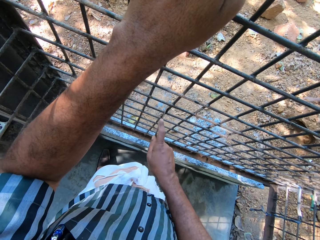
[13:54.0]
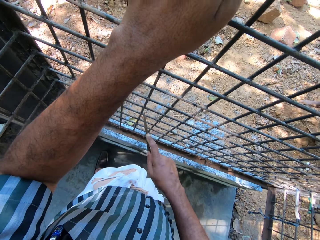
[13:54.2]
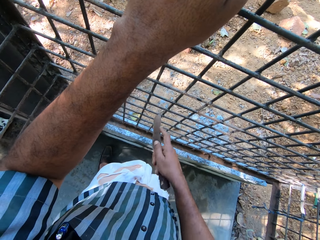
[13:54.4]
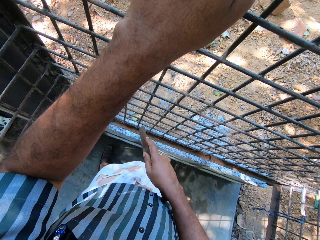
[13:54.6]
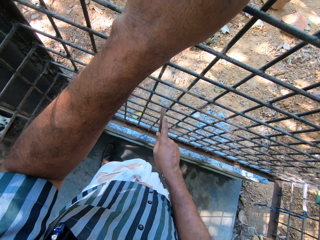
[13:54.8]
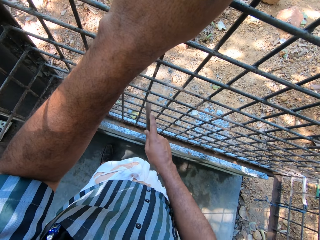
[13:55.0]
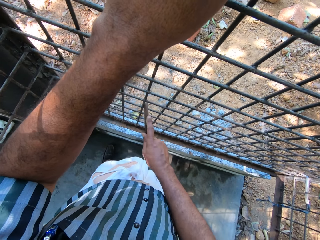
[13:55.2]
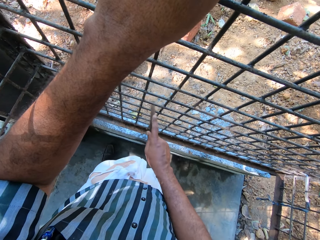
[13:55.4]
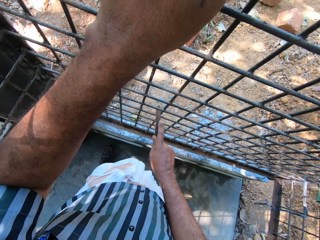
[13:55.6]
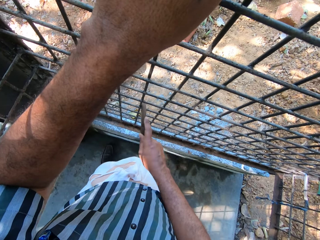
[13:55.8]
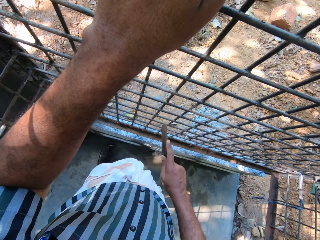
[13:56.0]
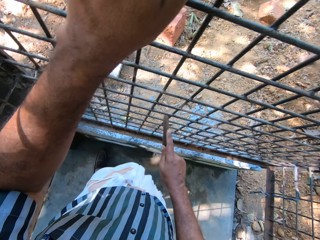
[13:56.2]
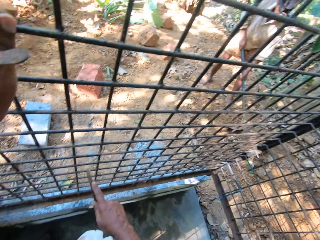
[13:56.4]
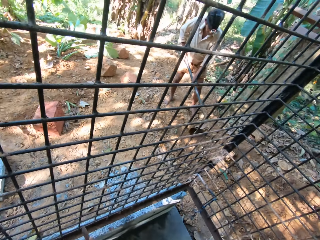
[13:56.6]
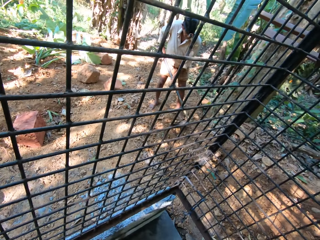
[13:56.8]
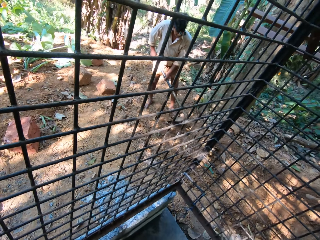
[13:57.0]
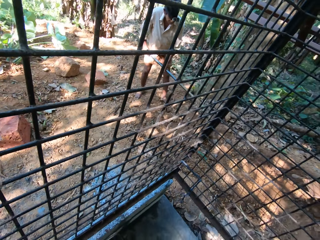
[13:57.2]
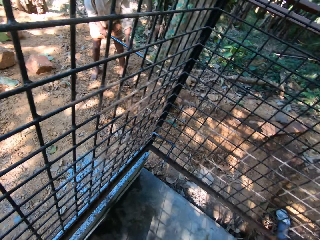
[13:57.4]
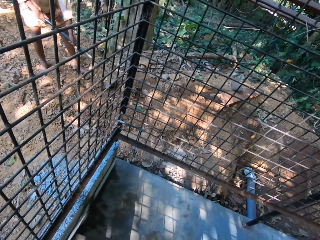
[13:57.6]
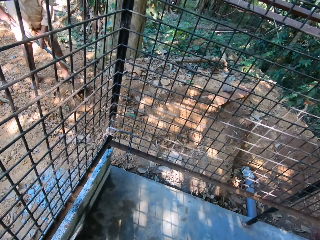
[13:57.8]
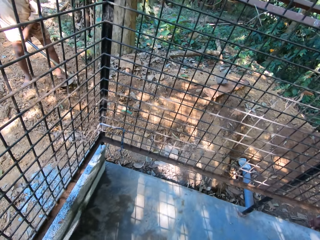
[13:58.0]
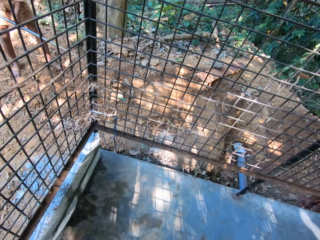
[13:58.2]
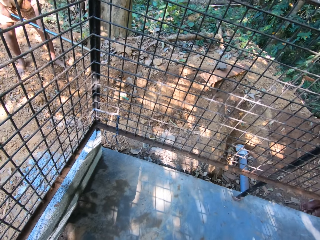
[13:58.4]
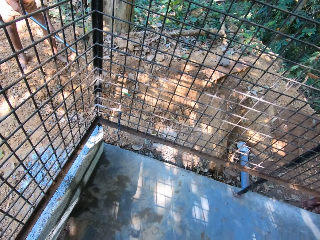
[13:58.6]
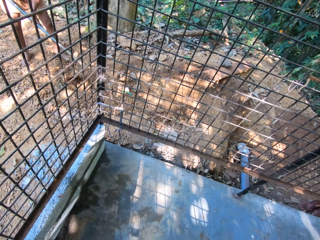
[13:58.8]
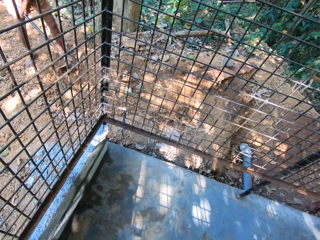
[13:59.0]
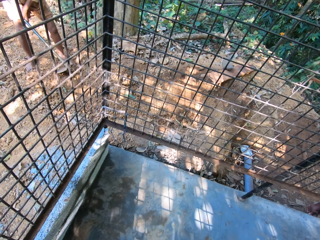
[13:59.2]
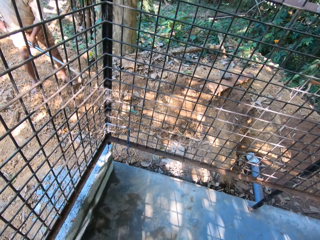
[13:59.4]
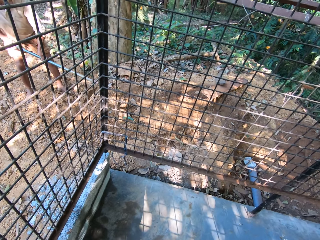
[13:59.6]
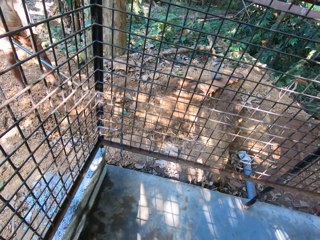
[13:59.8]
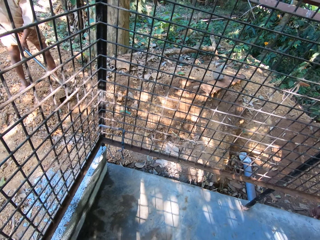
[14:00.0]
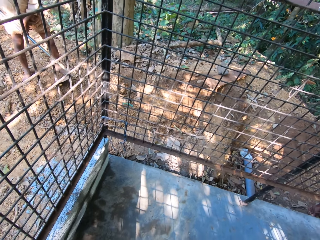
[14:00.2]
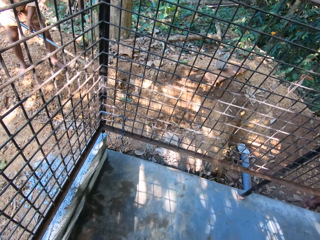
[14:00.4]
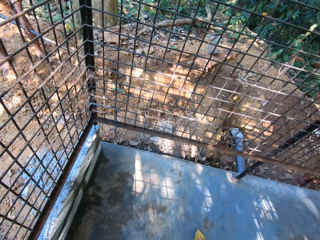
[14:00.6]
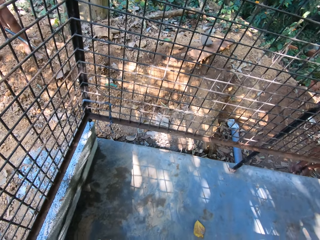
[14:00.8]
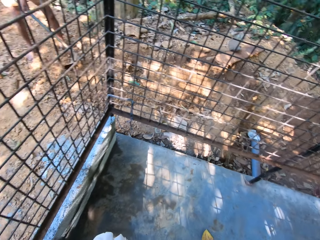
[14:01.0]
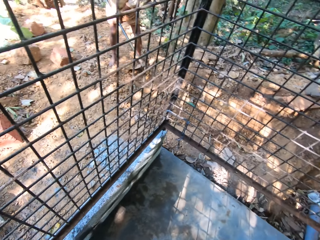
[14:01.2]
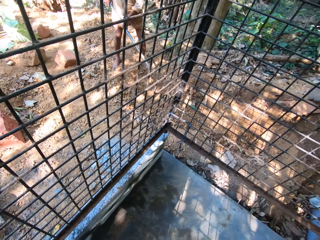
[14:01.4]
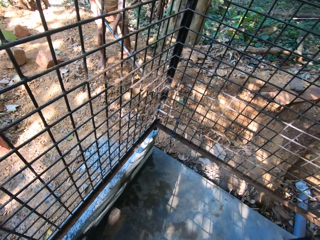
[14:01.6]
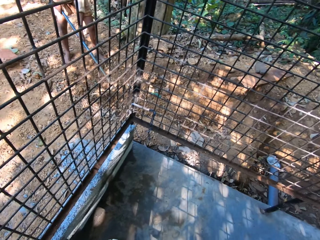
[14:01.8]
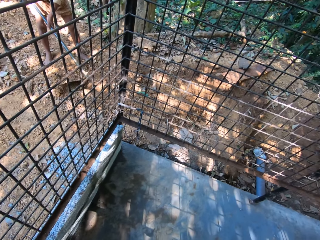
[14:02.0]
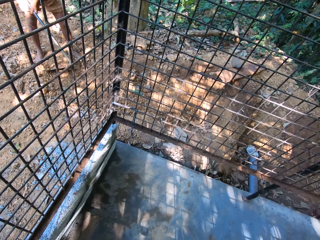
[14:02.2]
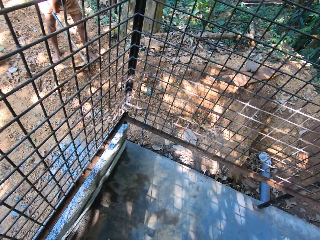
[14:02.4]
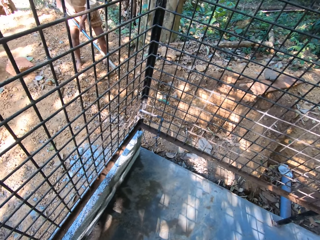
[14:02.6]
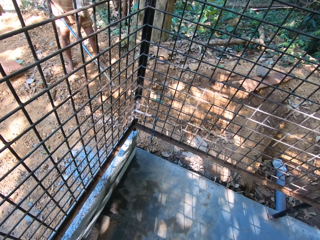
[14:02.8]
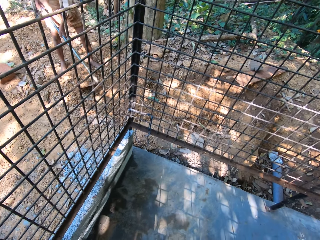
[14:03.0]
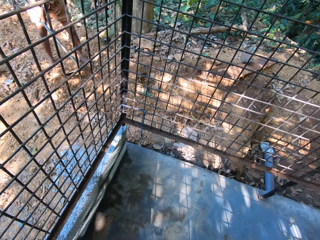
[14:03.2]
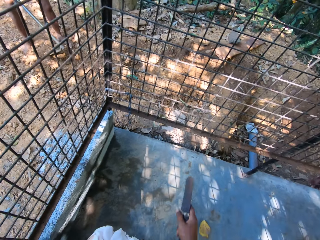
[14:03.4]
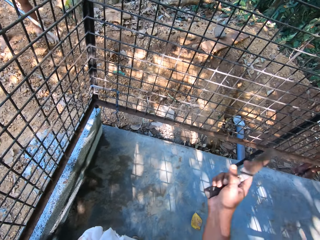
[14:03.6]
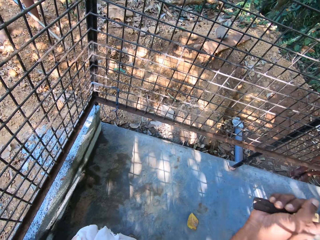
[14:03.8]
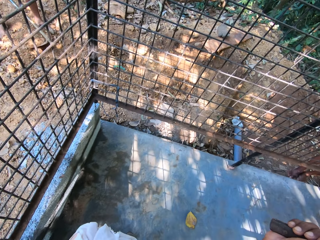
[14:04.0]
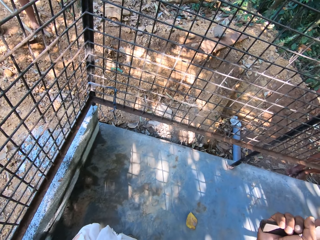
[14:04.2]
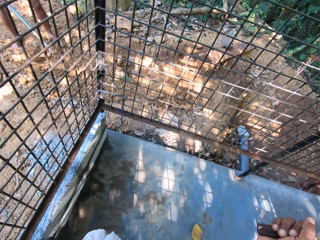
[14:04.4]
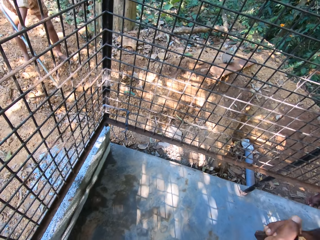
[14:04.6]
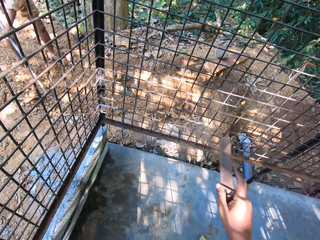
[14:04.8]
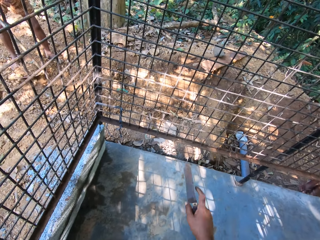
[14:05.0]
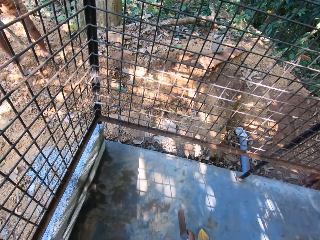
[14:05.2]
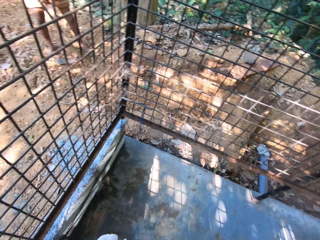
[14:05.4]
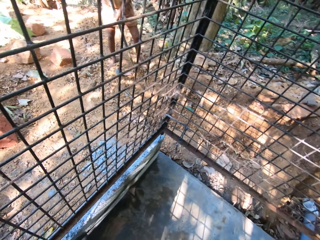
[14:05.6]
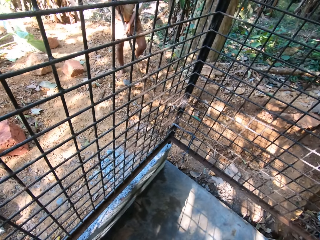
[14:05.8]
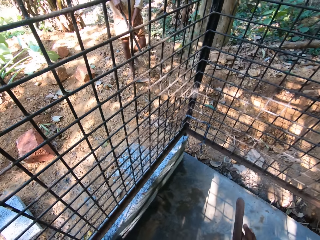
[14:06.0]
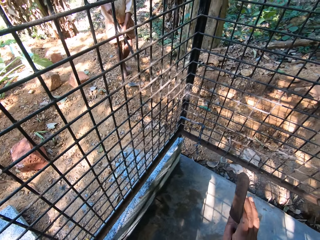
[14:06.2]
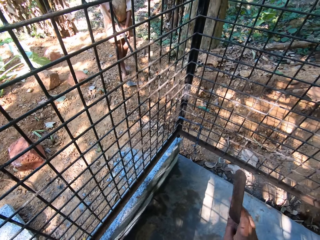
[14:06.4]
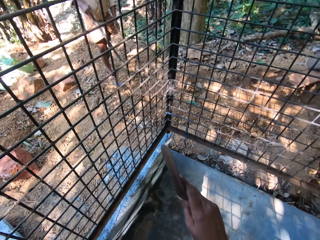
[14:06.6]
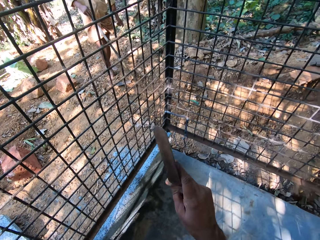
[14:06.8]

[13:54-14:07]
The camera wearer converses with the man. The man digs. The camera wearer holds the knife in his right hand. The man moves his hand.

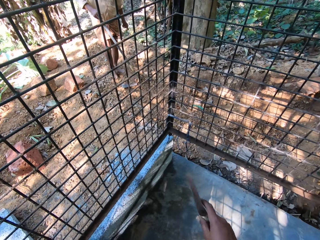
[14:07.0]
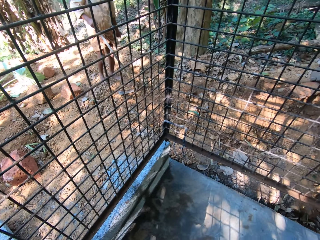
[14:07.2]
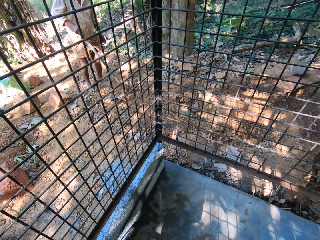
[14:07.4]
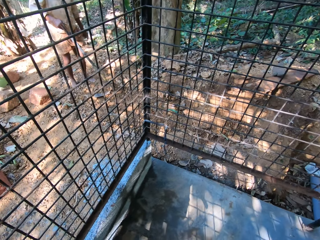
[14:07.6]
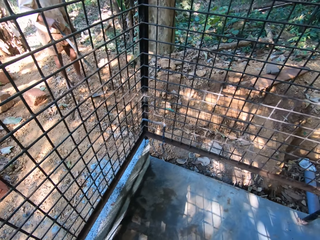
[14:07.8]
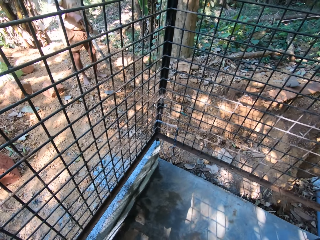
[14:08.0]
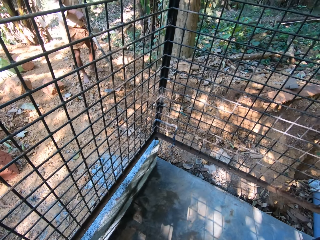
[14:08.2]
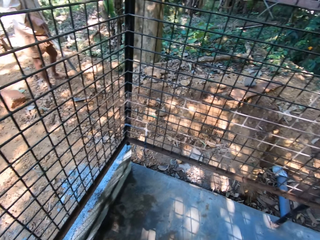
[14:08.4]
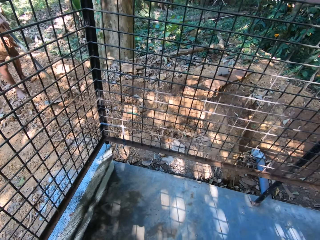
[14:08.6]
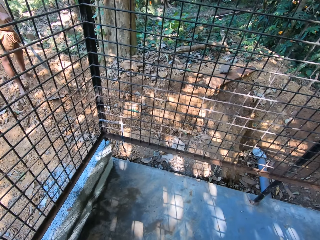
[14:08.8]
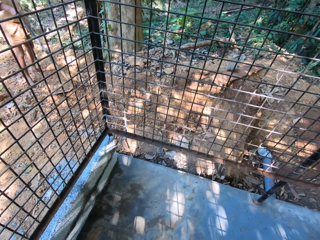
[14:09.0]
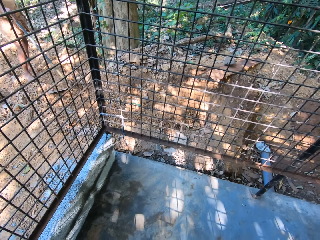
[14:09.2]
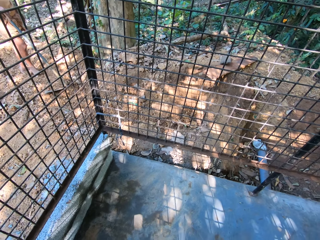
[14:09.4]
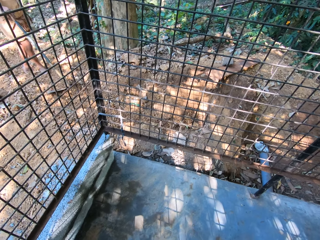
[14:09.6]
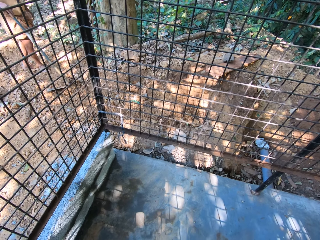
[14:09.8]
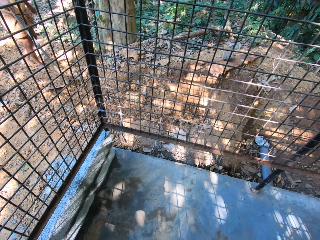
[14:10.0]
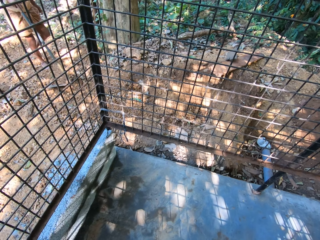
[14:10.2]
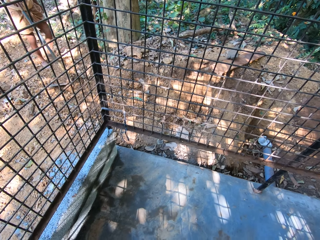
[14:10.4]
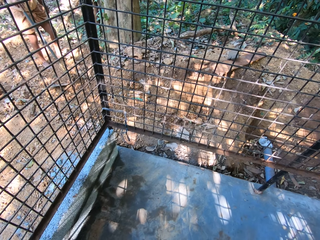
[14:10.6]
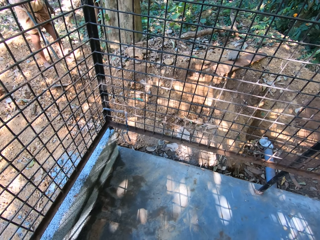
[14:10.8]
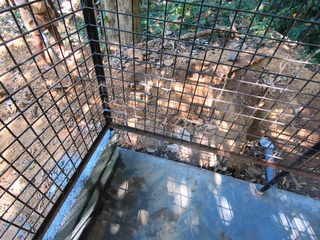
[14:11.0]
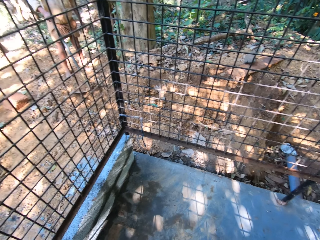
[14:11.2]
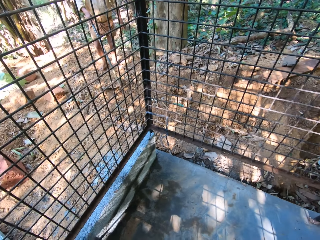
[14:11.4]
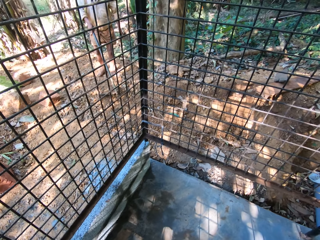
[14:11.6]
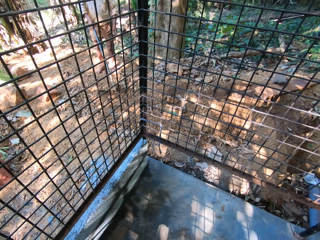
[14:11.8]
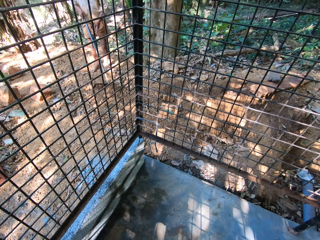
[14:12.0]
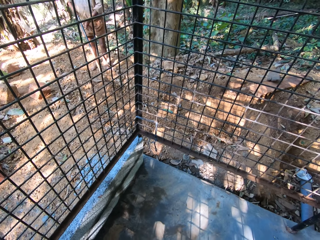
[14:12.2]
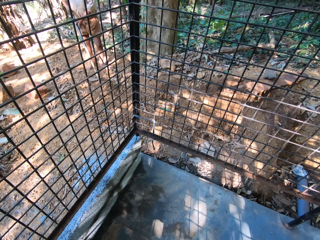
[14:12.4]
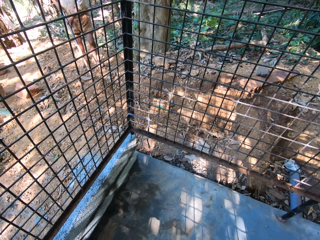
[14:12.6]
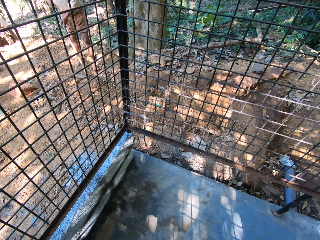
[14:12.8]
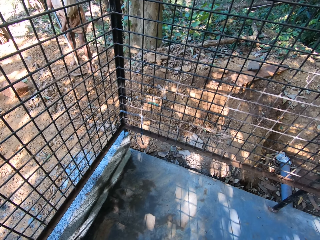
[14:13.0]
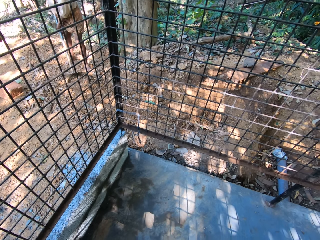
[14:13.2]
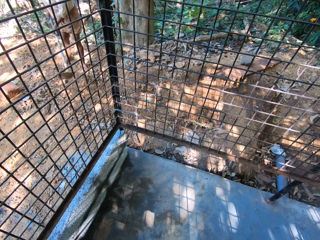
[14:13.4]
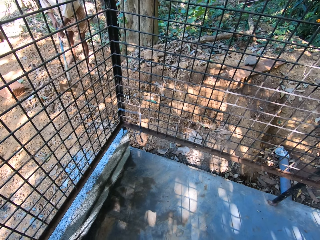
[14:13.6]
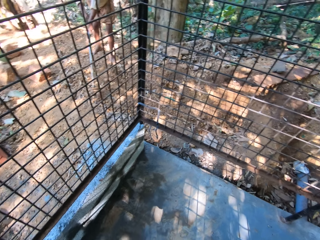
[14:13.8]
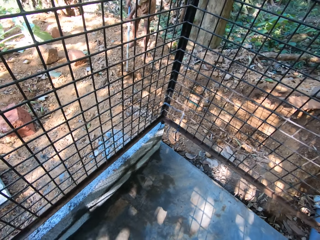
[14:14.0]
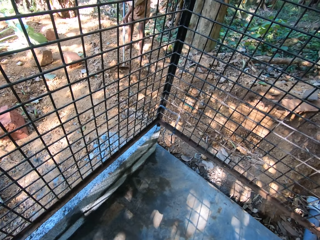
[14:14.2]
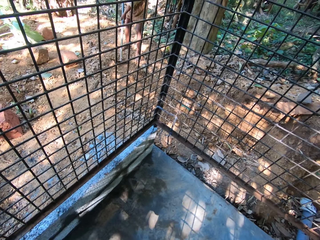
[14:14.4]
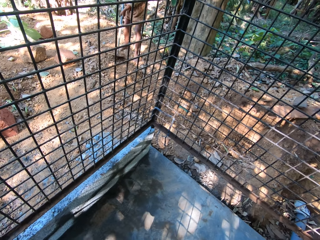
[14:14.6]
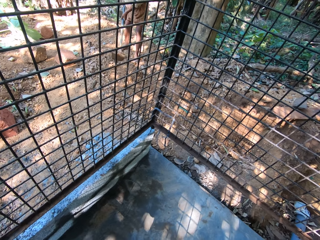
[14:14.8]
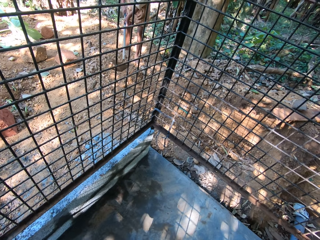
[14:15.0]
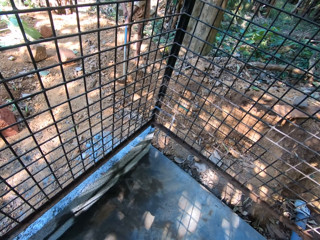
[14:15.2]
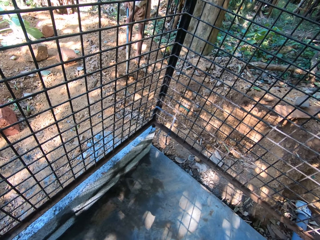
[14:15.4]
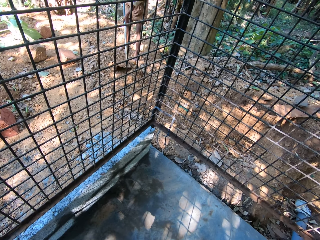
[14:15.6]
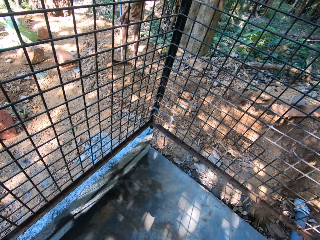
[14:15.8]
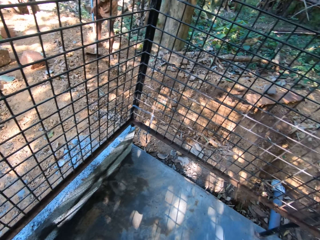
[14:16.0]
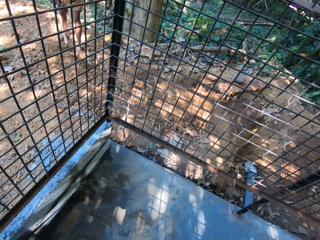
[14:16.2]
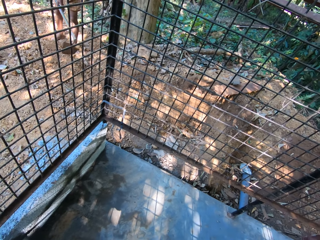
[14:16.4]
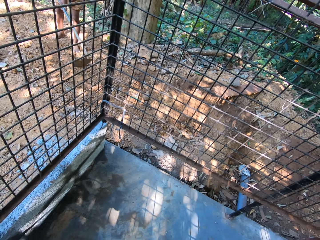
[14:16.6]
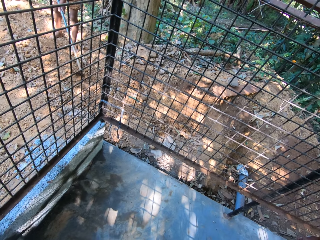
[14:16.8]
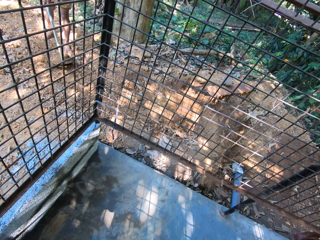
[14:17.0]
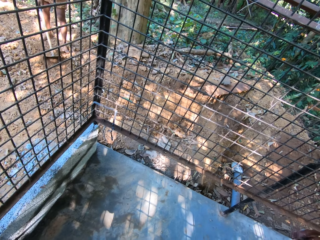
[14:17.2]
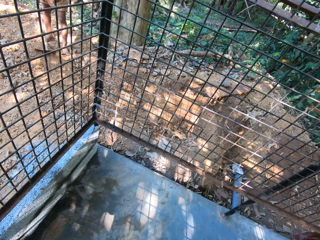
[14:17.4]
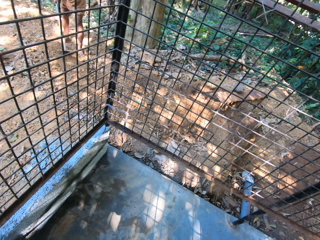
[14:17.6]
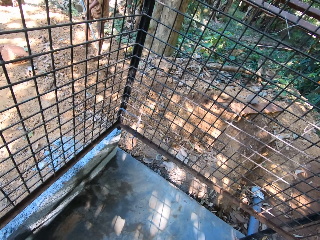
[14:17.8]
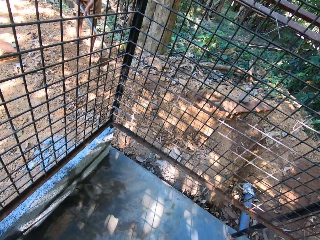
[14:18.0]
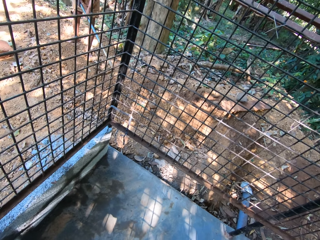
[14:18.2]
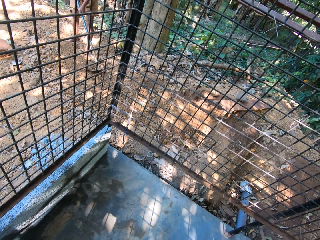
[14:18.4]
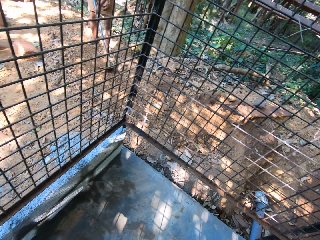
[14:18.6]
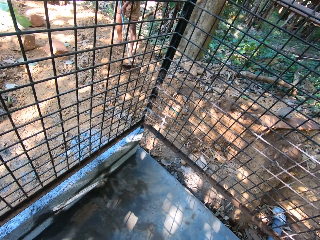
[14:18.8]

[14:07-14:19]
The camera wearer interacts with the man. The man walks. The man digs the ground with the hoe in both hands. The camera wearer interacts with the man. The man digs.
